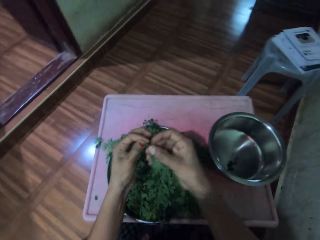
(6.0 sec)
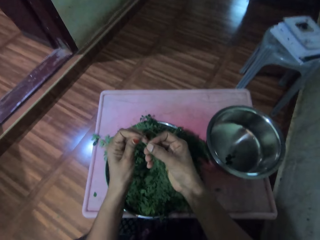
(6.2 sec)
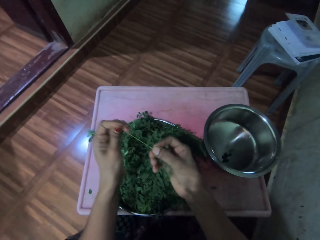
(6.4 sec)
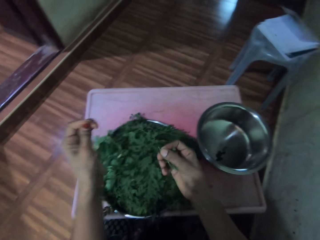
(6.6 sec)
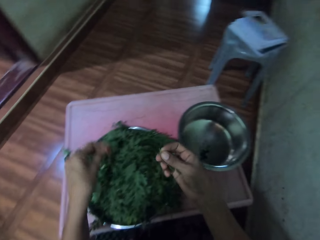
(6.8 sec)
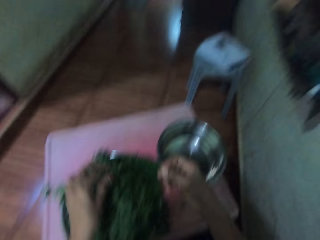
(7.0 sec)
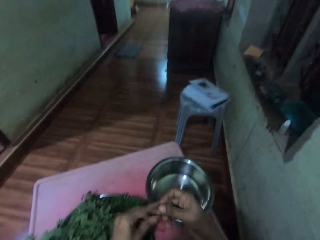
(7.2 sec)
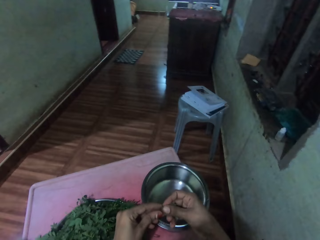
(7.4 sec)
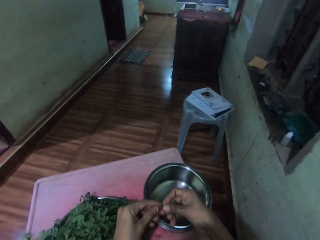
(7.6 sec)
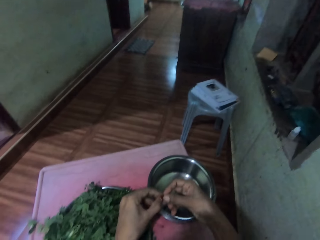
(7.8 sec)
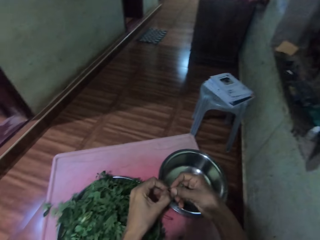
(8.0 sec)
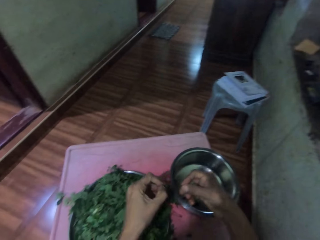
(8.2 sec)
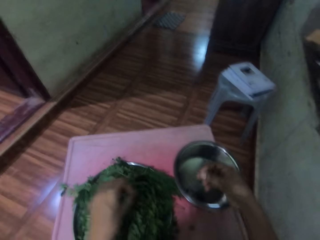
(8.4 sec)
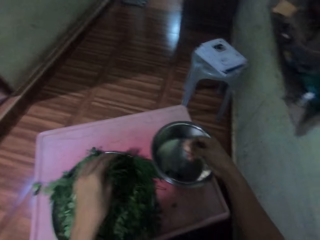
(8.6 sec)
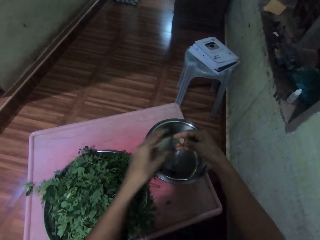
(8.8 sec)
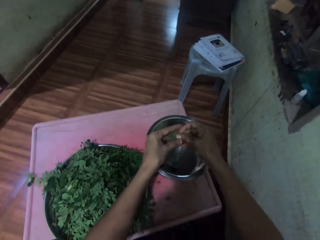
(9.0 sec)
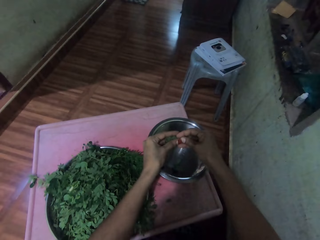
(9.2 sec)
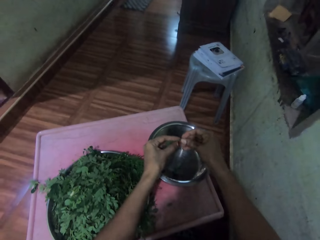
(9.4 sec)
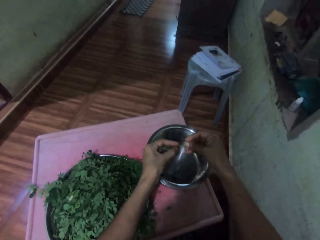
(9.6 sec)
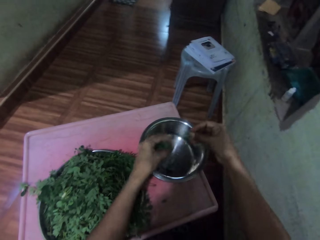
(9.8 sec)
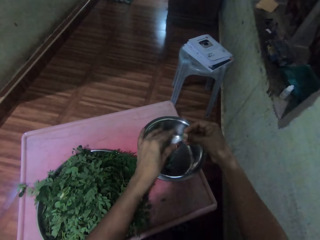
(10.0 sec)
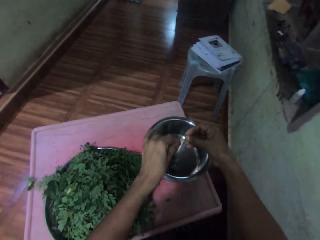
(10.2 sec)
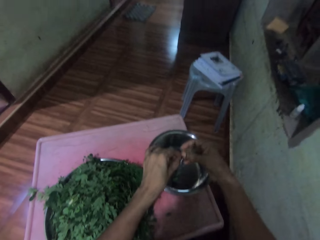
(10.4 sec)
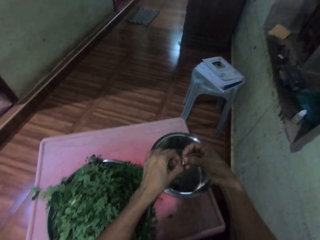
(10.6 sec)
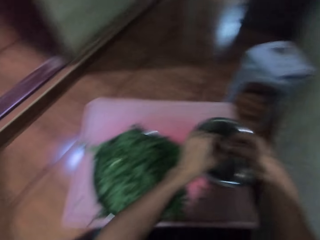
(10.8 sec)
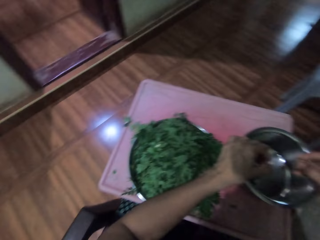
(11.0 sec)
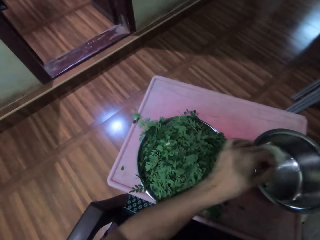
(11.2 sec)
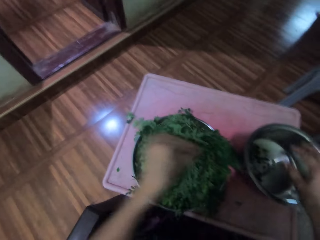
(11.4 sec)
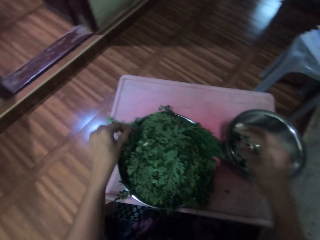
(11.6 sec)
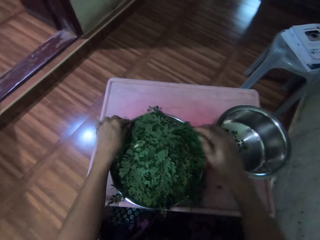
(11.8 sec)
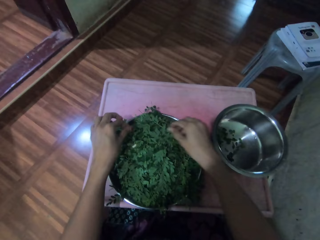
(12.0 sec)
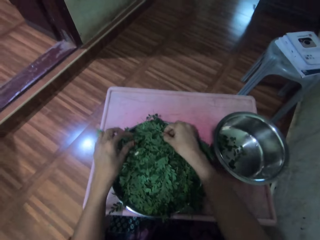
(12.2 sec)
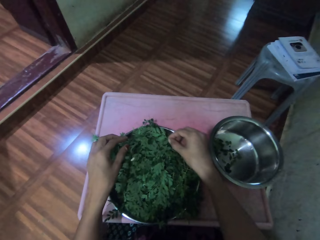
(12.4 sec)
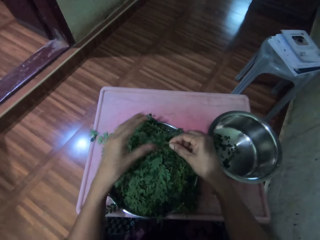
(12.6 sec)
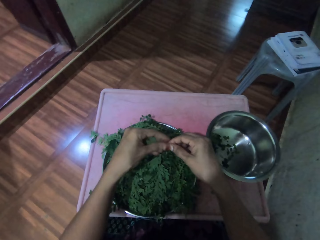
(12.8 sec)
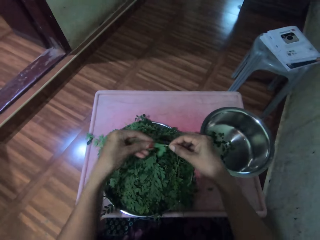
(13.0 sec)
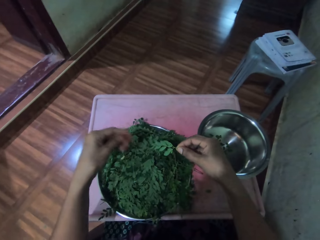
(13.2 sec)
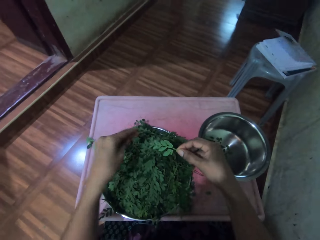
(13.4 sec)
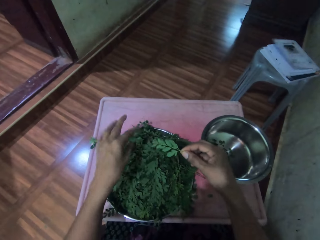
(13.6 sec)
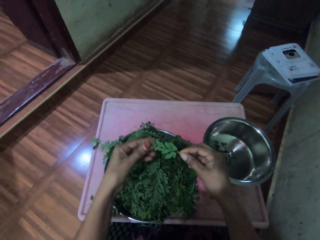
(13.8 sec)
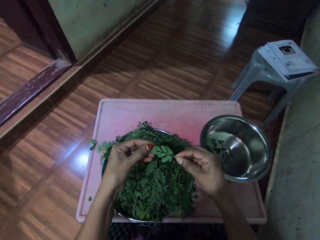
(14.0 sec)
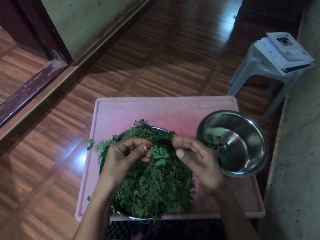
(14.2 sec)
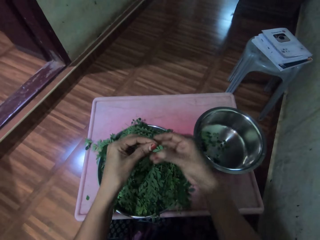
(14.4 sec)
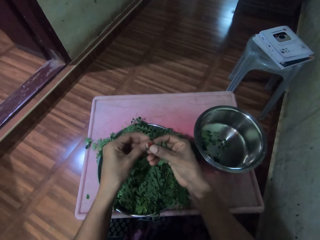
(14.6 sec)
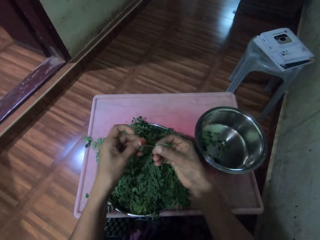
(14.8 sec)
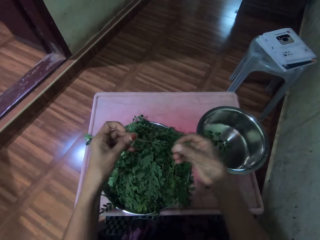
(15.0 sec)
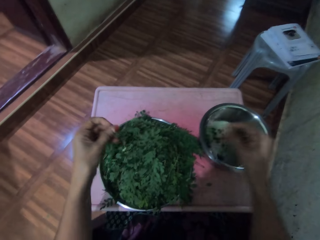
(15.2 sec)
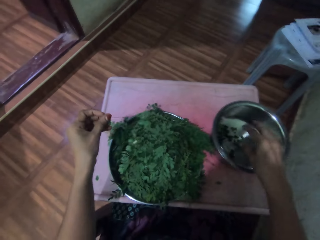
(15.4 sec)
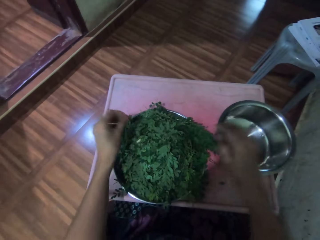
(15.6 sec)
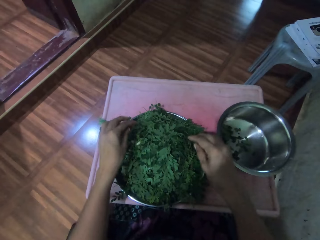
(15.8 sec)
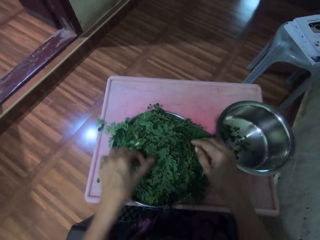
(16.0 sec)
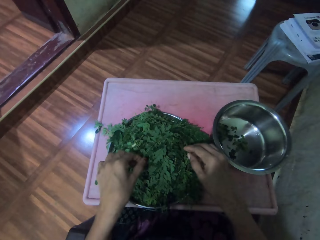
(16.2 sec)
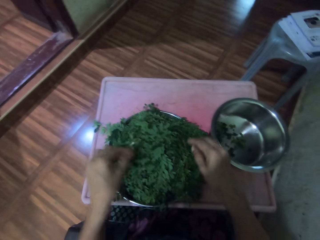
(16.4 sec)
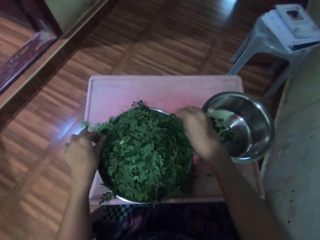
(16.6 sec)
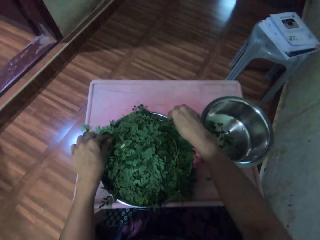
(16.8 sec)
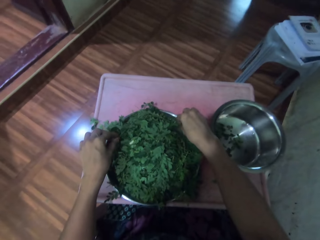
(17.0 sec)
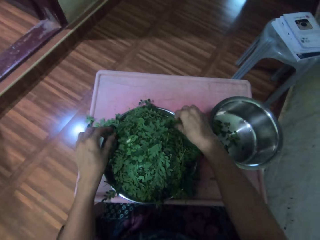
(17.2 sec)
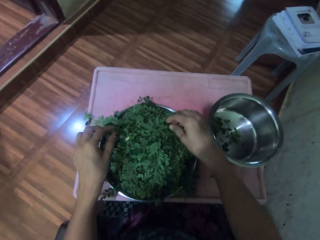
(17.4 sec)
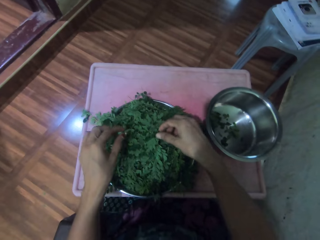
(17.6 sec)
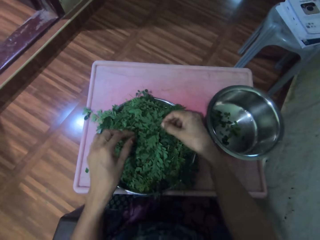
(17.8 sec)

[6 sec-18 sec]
The camera wearer plucks the leaves from the stalk. They destem vegetables. They place the leaves in the cooking pot. They drop the stem on the table. They pick up the vegetable stem and move a hand along the vegetable stem. They pluck the leaves from the stalk and place the leaves in the cooking pot.

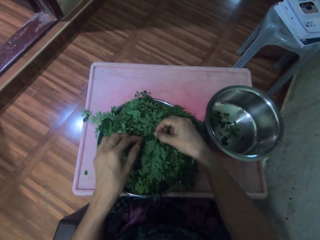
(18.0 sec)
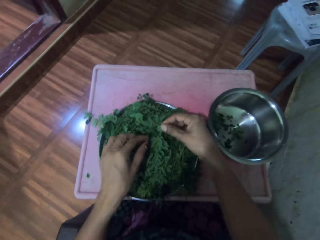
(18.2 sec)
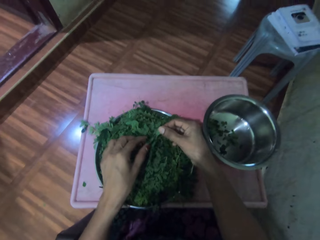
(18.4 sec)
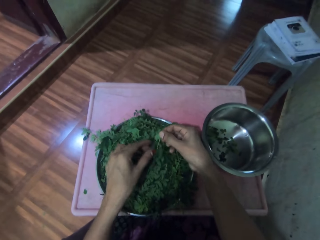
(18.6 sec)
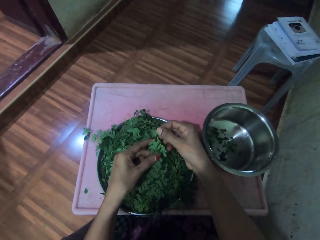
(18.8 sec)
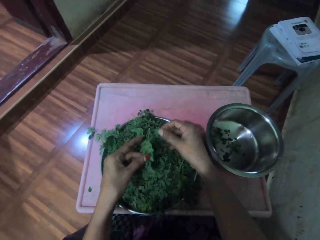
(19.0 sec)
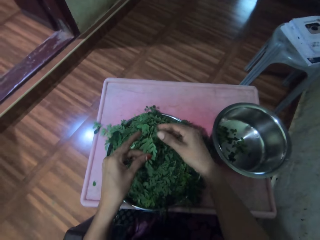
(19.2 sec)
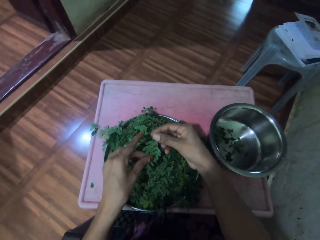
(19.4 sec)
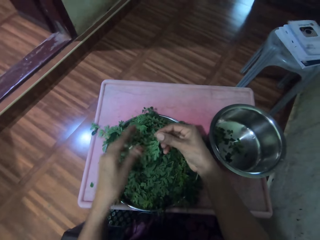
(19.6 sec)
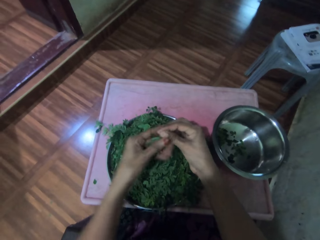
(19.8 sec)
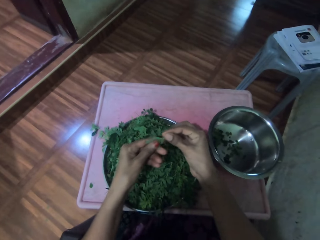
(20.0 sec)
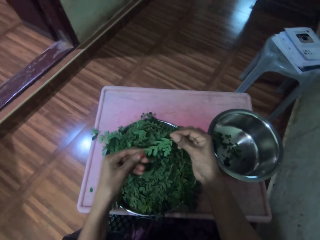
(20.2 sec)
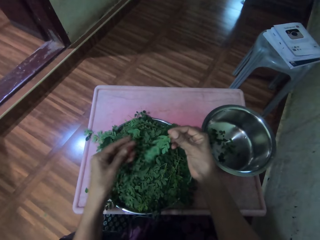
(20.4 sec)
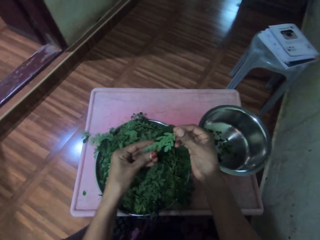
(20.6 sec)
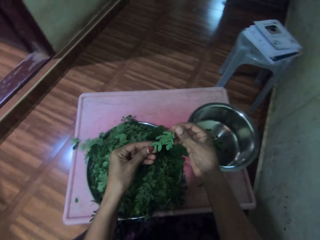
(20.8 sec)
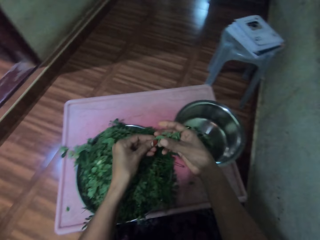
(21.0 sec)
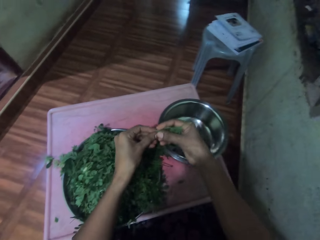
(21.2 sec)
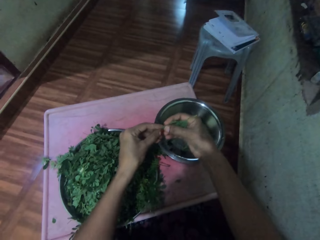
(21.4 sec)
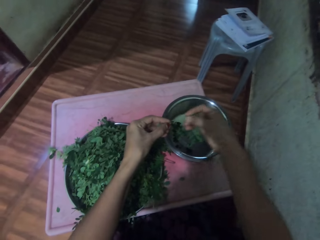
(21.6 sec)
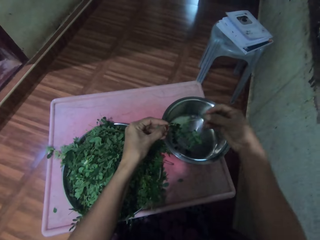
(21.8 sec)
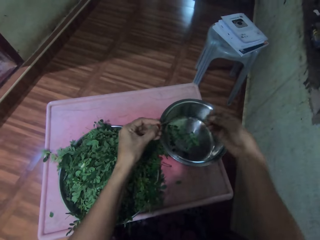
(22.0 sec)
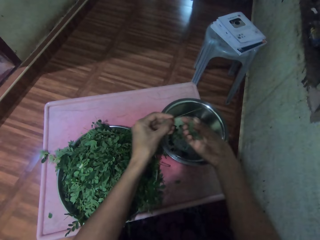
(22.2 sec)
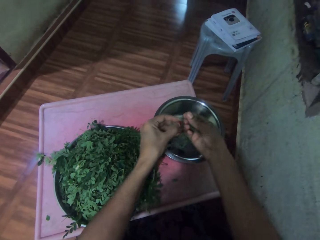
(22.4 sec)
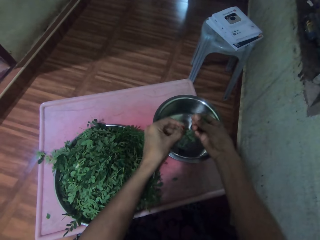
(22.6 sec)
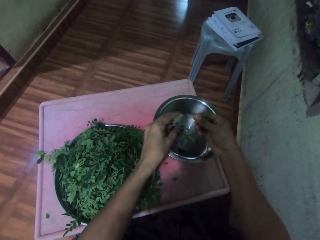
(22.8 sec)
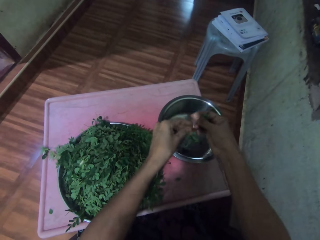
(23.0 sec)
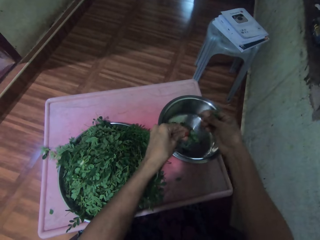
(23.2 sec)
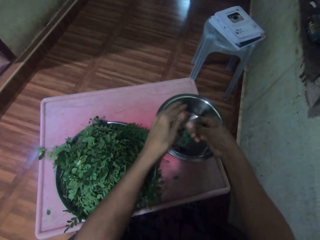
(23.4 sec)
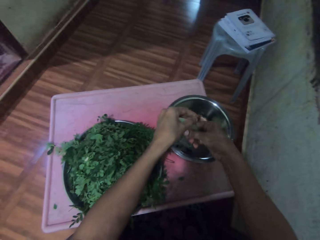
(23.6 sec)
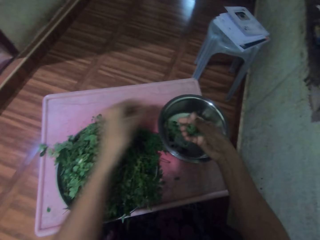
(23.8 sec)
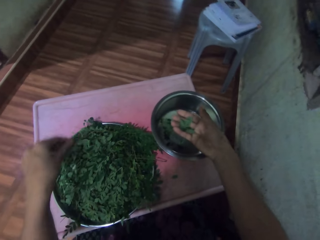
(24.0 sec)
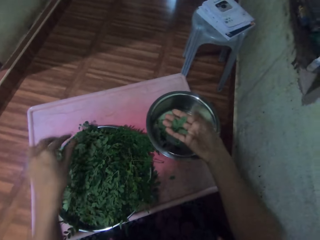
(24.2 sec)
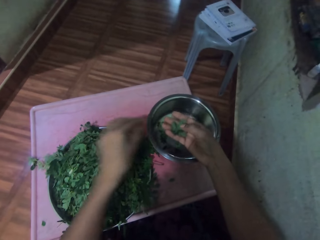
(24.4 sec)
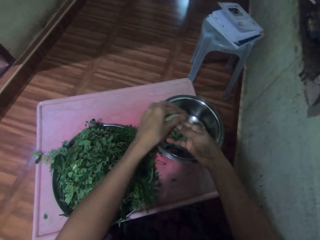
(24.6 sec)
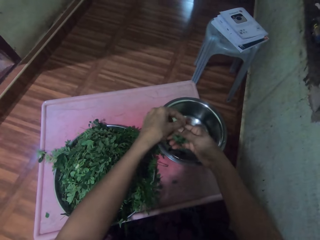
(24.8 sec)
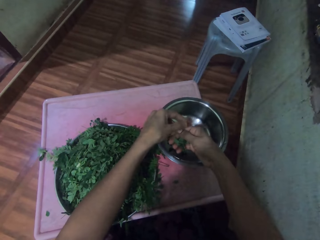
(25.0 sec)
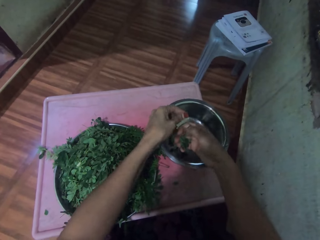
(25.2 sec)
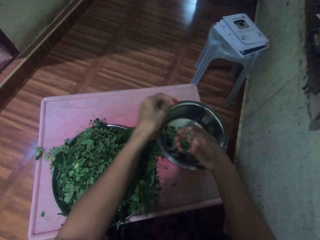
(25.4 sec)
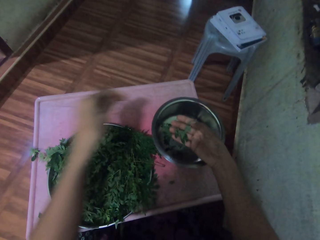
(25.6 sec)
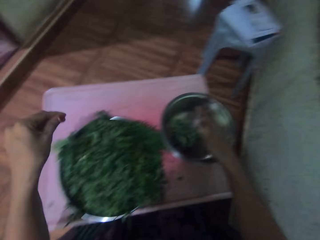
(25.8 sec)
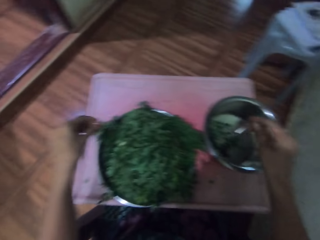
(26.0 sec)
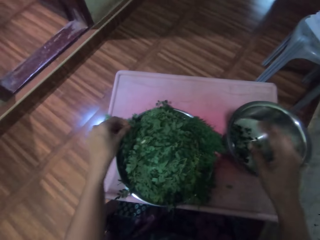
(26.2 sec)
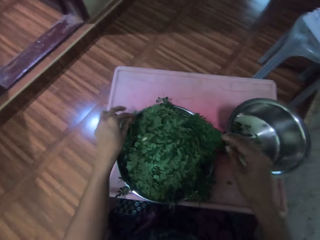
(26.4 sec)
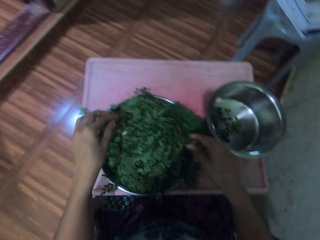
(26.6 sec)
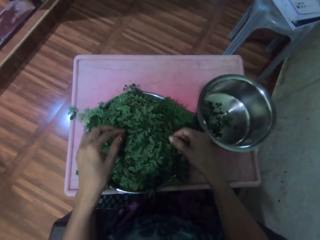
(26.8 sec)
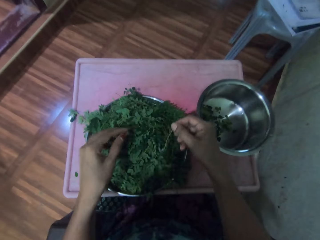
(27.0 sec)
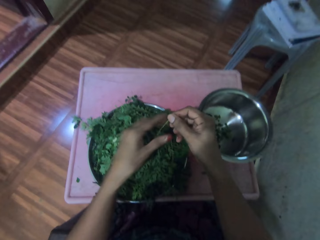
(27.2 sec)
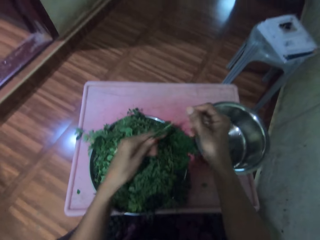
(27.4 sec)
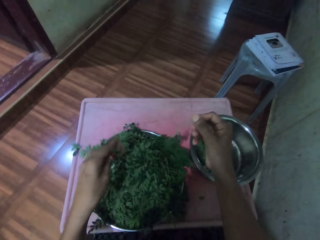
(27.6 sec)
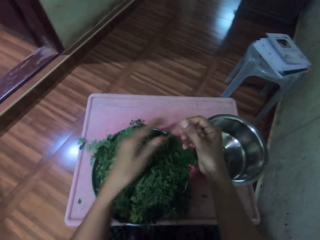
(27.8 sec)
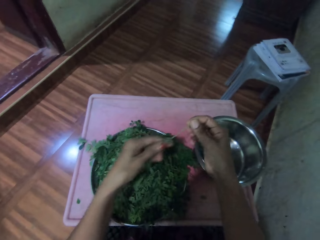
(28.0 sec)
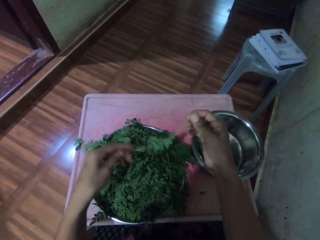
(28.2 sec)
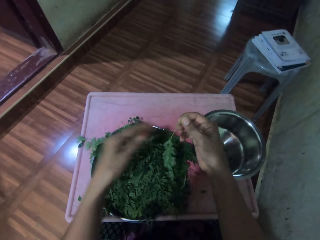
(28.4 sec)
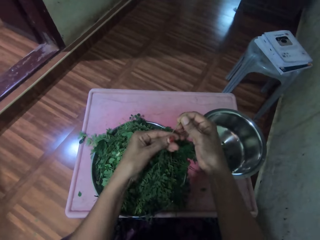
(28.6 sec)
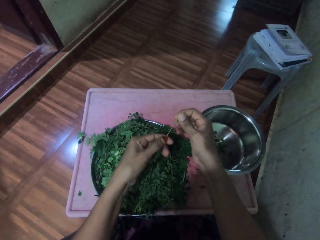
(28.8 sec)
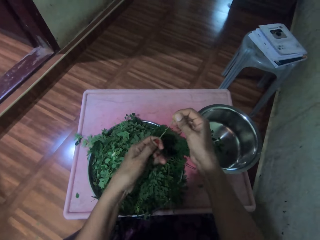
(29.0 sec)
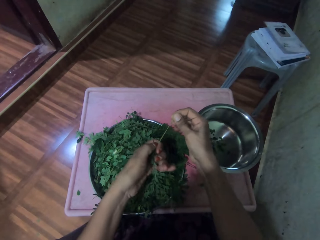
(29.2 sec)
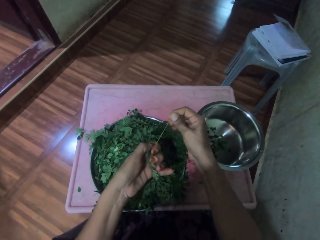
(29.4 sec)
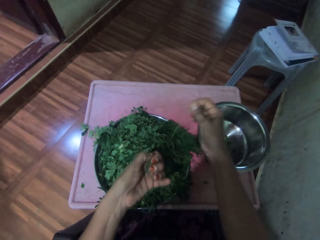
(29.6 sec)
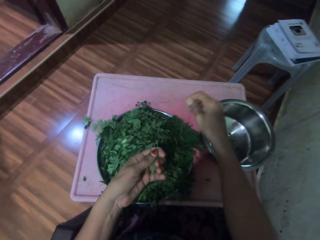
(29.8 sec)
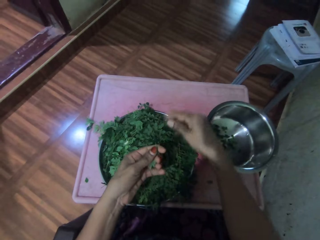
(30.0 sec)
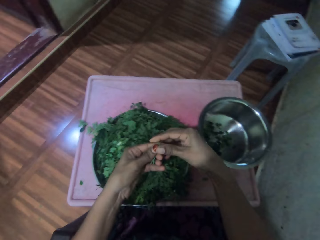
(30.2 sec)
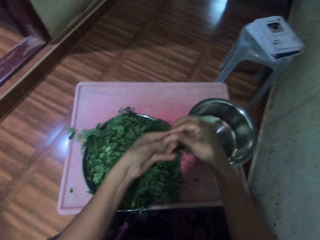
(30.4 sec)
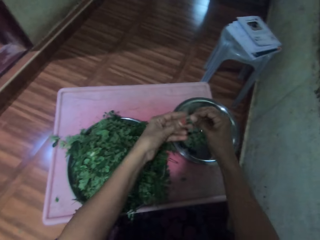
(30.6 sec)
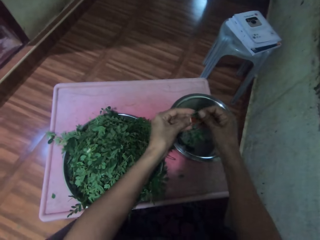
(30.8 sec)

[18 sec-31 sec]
The camera wearer picks up a vegetable stem and moves a hand along the vegetable stem. They pluck the leaves from the stalk and place the stalk in a tray. They destem vegetables. They place the leaves in the cooking pot and drop the stem on the table. They pick up the vegetable stem and move a hand along the vegetable stem. They pluck the leaves from the stalk.
